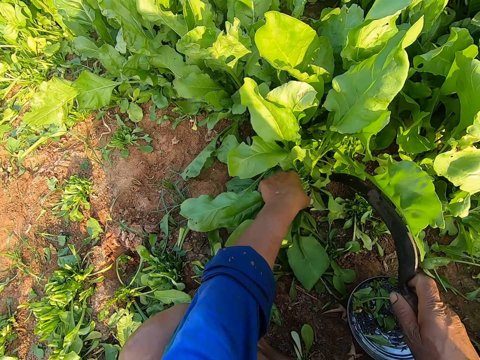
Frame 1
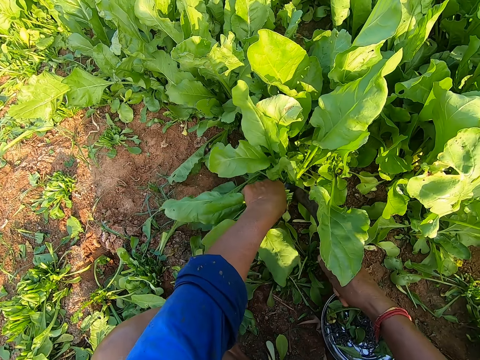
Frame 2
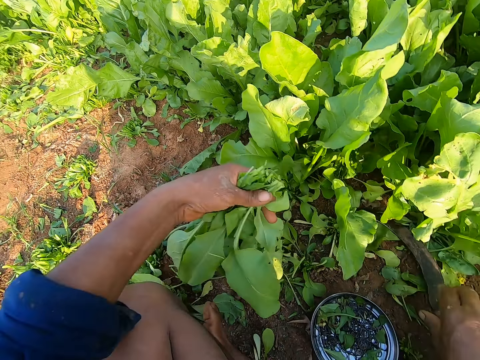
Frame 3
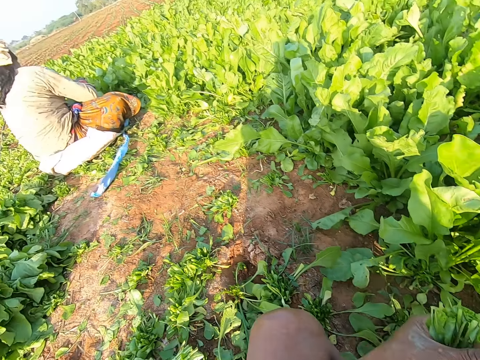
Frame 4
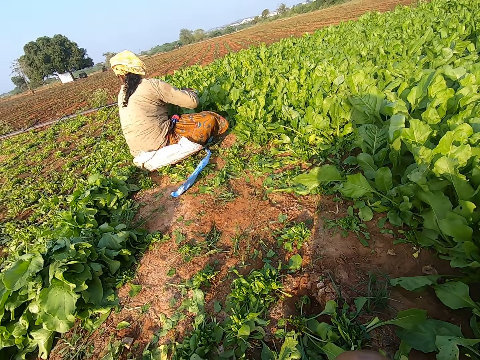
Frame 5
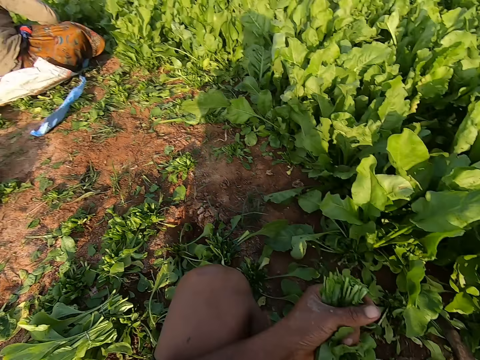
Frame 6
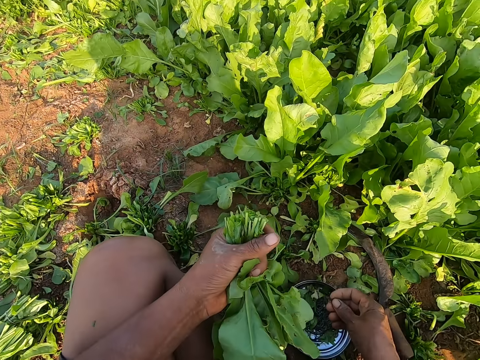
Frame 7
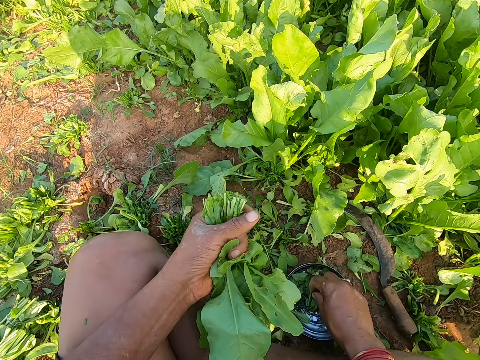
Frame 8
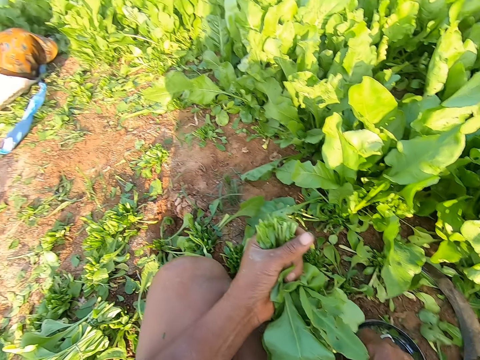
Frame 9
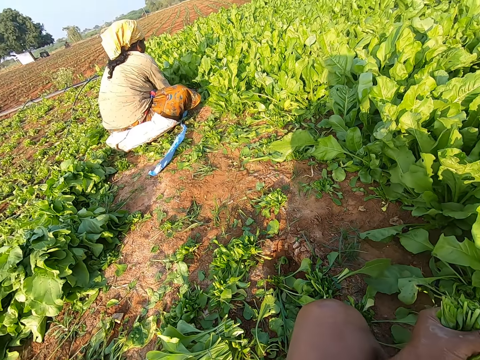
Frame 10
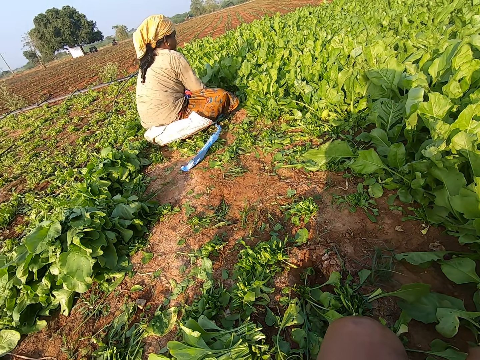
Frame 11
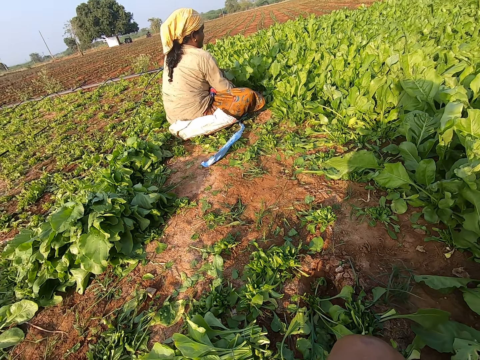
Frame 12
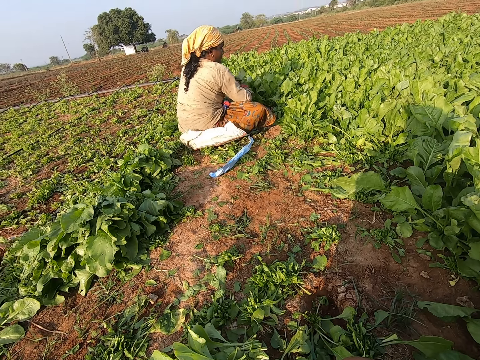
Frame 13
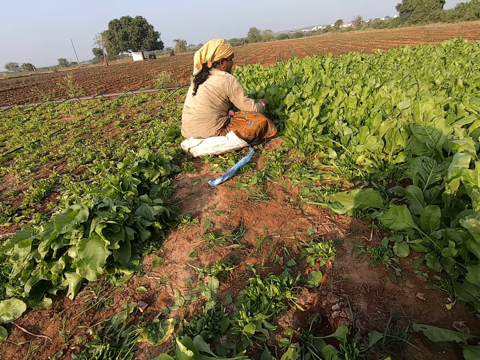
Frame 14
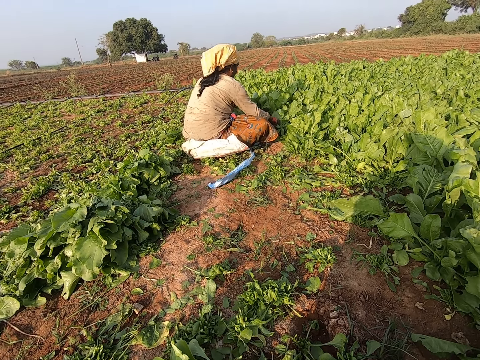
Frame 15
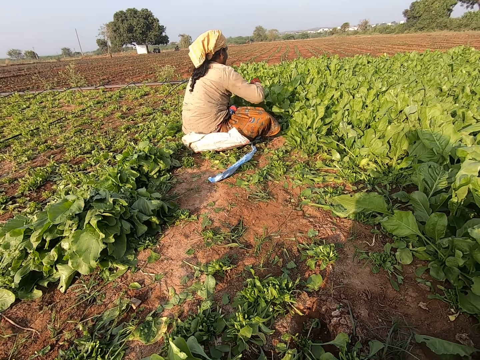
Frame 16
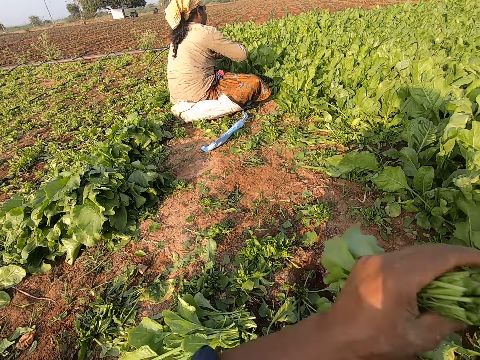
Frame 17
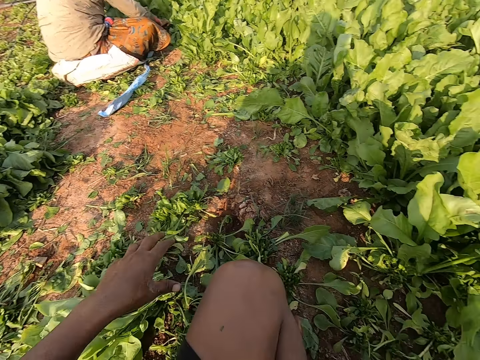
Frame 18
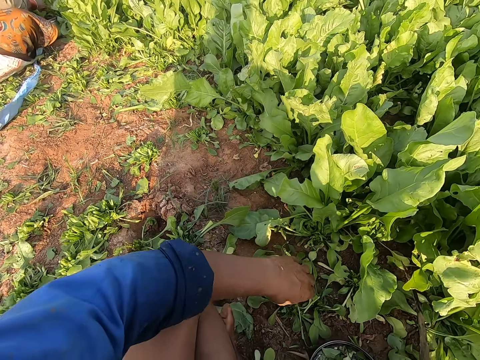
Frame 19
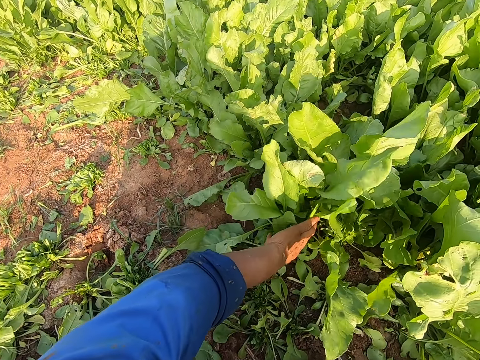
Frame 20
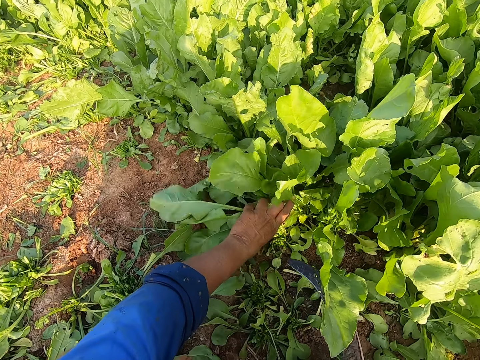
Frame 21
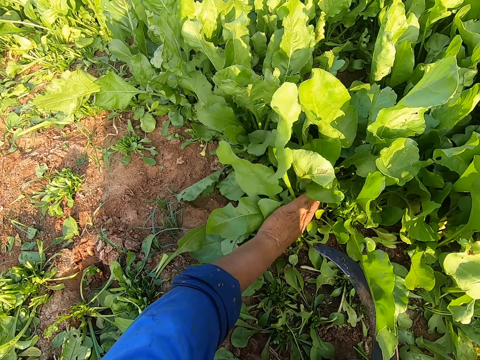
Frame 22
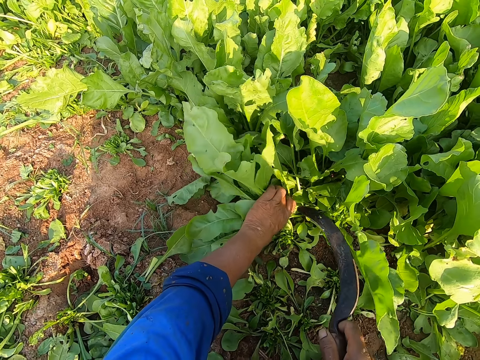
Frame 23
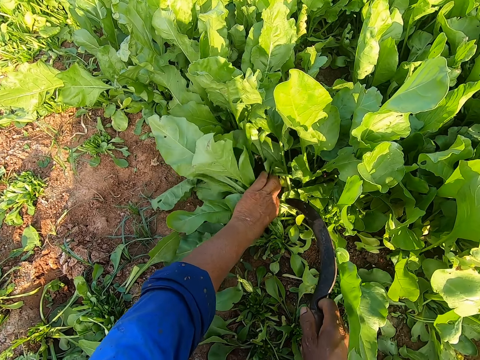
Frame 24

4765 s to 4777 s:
The camera wearer holds a bunch of collard greens on the ground with his left hand. He talks. He cuts the bunch of collard greens in his left hand on the ground with the sickle in his right hand. He drops the sickle on the ground with his right hand. He throws a collard green from the bowl on the ground with his right hand. He picks up a rubber band from the bowl on the ground with his right hand. A woman cuts a bunch of collard greens in her left hand on the ground with a sickle in her right hand. The camera wearer talks with the woman and looks around. He interacts with the woman. He drops the bunch of collard greens on the ground with his left hand. He holds the bunch of collard greens on the ground with his left hand.

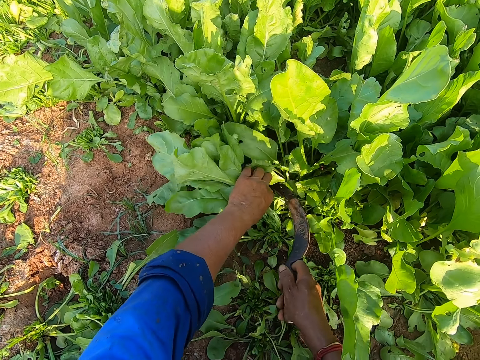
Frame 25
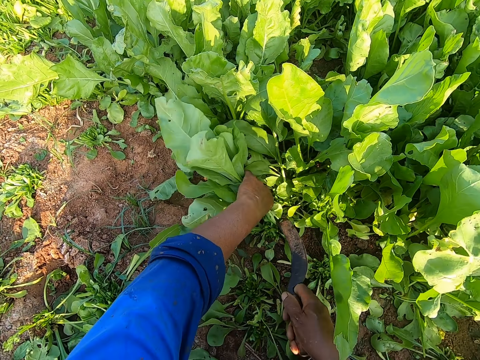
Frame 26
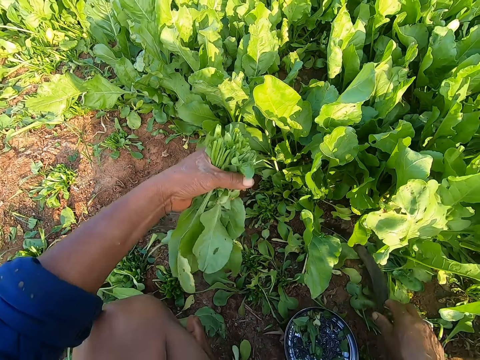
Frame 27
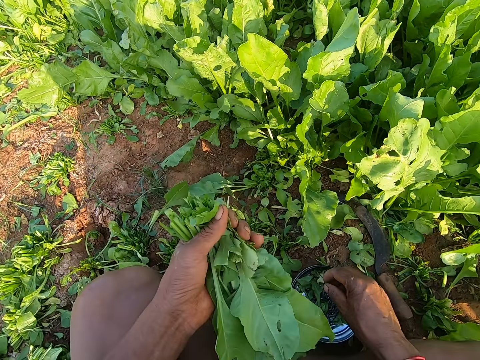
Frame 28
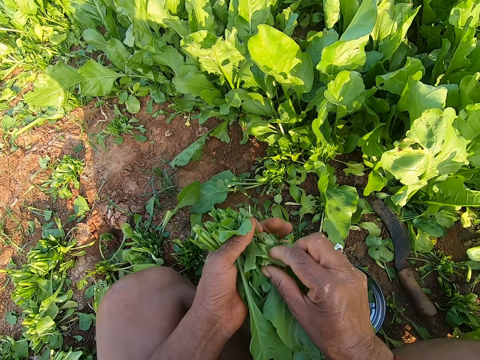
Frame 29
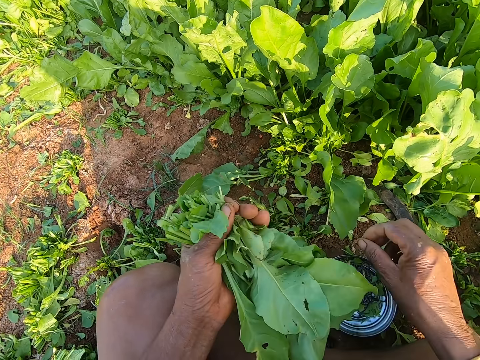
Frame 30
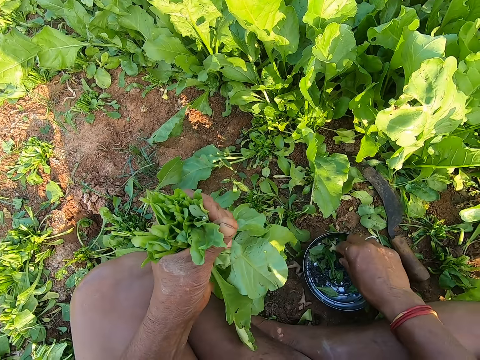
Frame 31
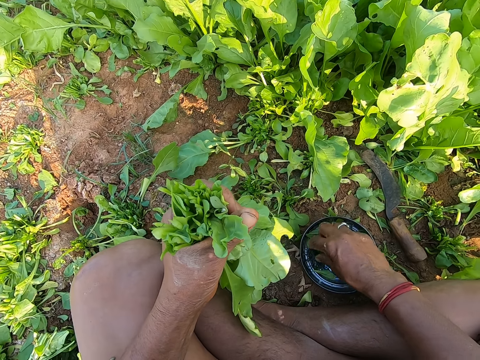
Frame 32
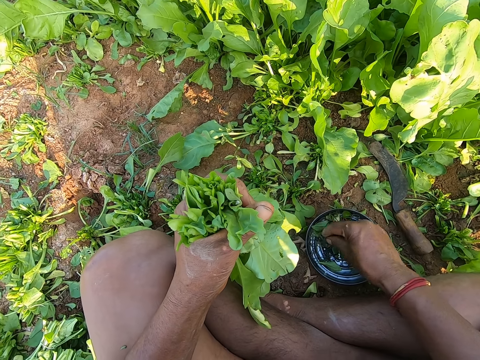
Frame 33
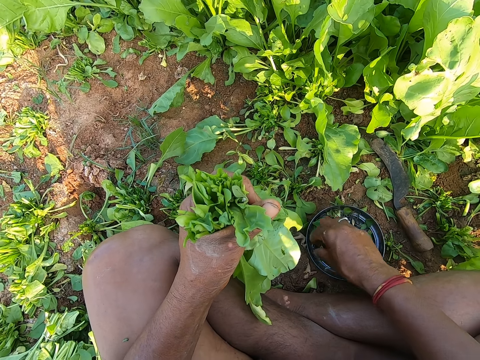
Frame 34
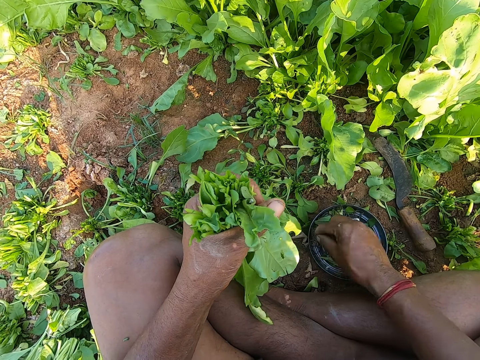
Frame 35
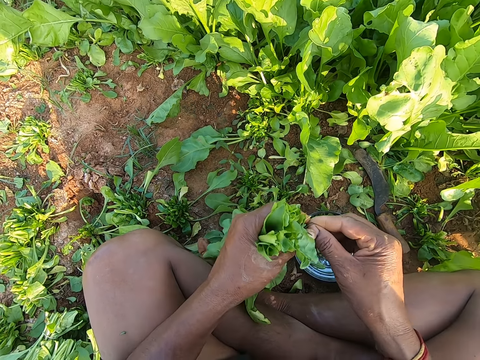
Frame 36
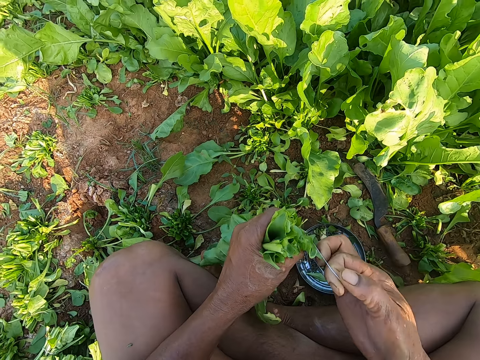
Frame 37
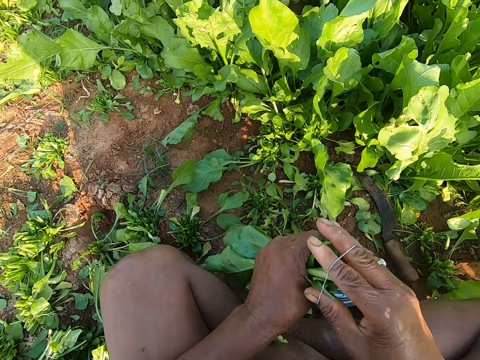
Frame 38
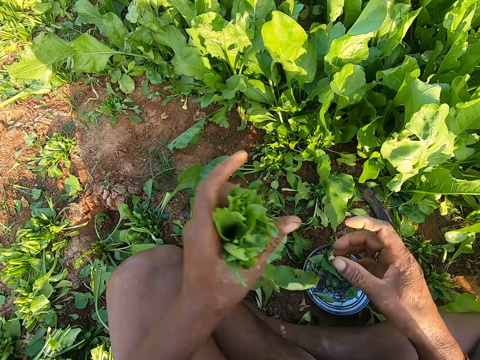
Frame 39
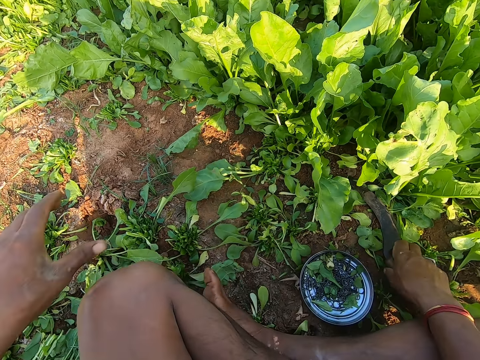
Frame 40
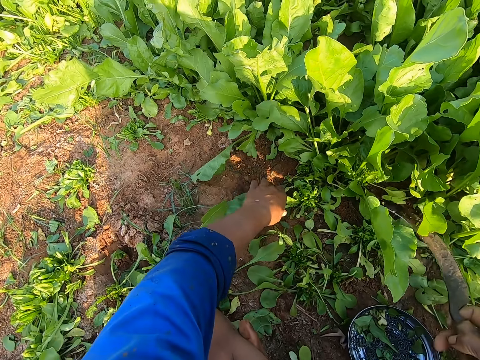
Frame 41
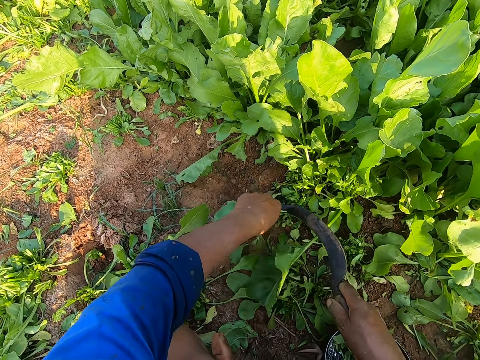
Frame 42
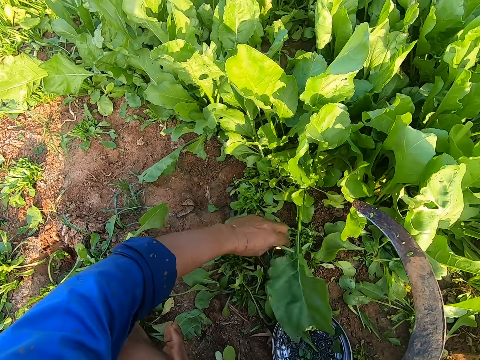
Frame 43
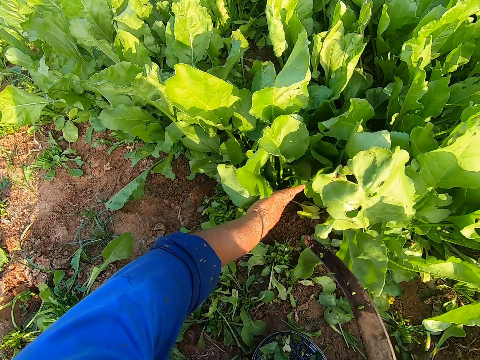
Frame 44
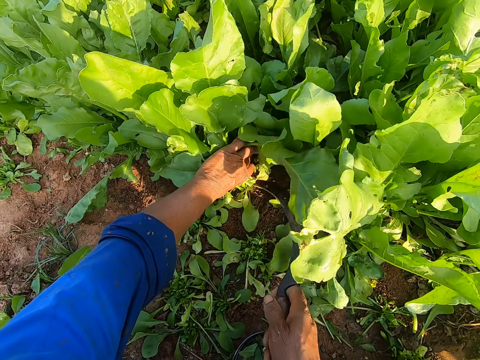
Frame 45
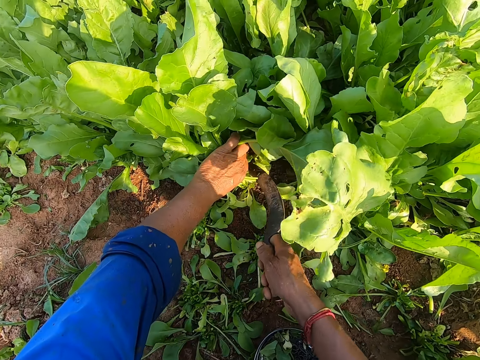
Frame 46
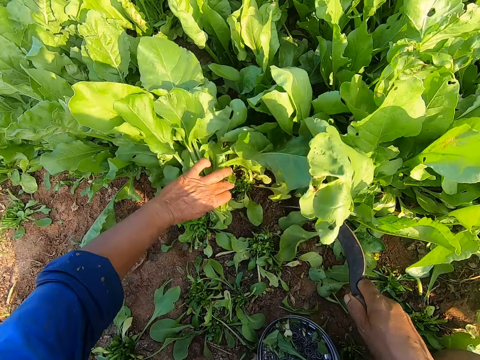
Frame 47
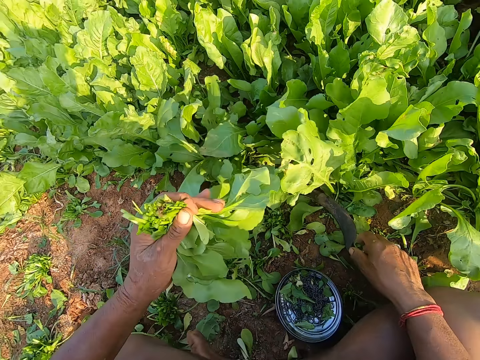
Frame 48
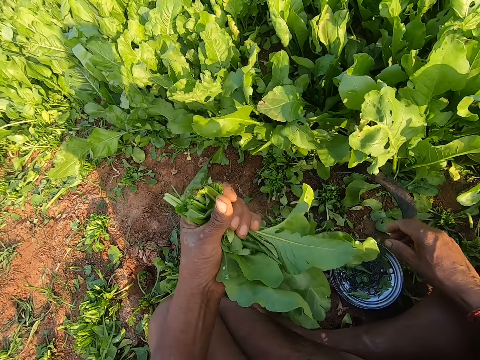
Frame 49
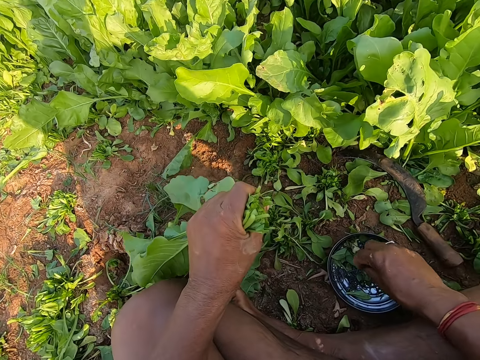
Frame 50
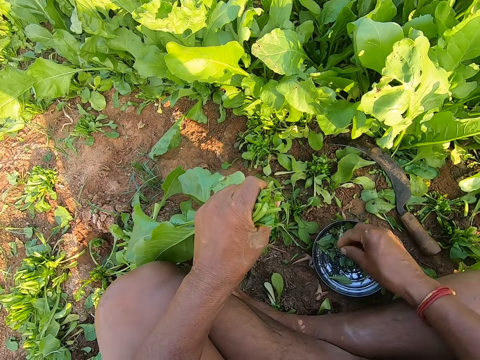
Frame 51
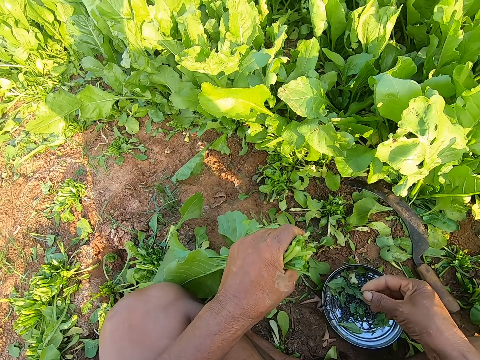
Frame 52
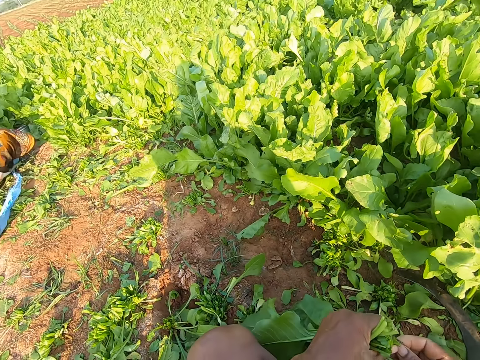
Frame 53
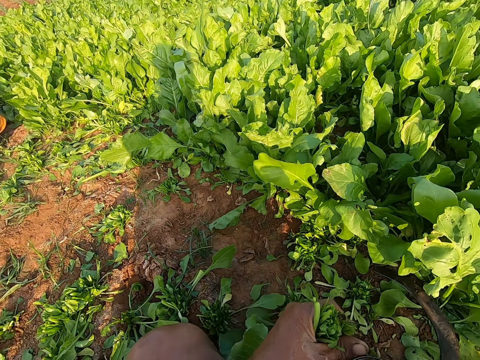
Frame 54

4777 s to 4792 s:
The camera wearer cuts the bunch of collard greens in his left hand on the ground with the sickle in his right hand. He drops the sickle on the ground with his right hand. He removes dirt from the bunch of collard greens in his left hand with his right hand. He drops a collard green in the bowl of rubber bands on the ground with his right hand. He picks up a rubber band from the bowl on the ground with his right hand. He interacts with a woman. He pulls the rubber band with his hands. He binds the bunch of collard greens in his left hand with the rubber band in his right hand. He drops the bunch of collard greens on the ground with his left hand. He picks up the sickle from the ground with his right hand. He holds a bunch of collard greens on the ground with his left hand. He cuts the bunch of collard greens in his left hand on the ground with the sickle in his right hand. He pulls a bunch of collard from the ground with his left hand. He cuts the bunch of collard greens in his left hand on the ground with the sickle in his right hand. He drops the sickle on the ground with his right hand. He picks up a rubber band from the bowl on the ground with his right hand.
